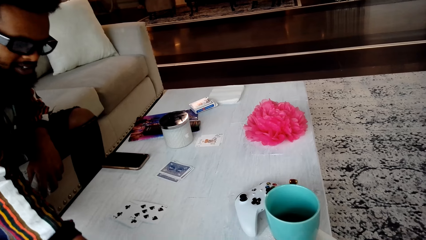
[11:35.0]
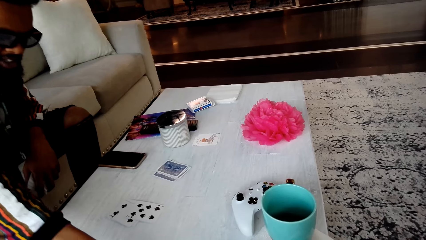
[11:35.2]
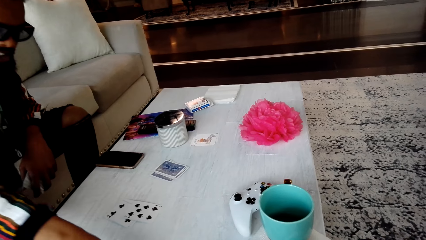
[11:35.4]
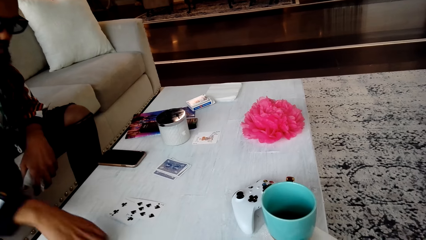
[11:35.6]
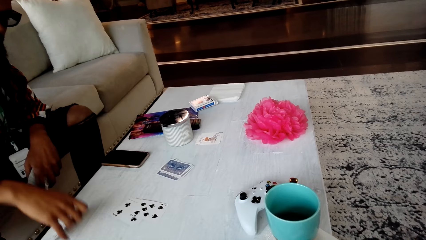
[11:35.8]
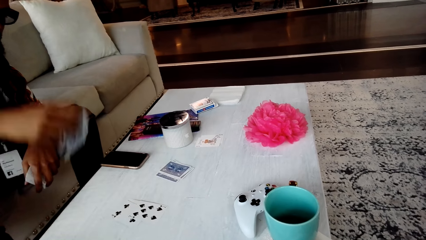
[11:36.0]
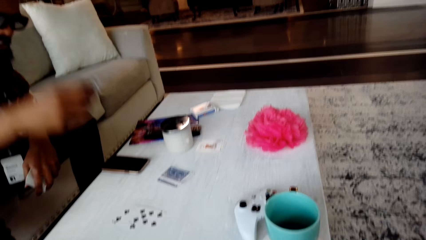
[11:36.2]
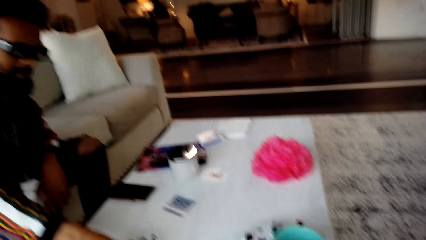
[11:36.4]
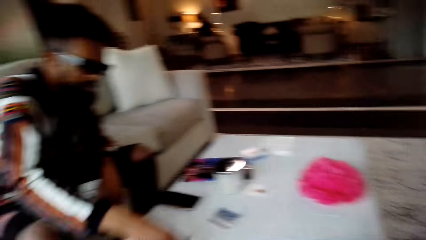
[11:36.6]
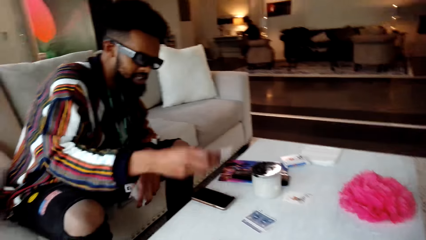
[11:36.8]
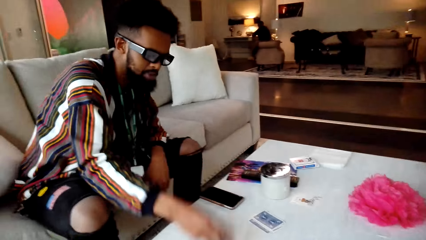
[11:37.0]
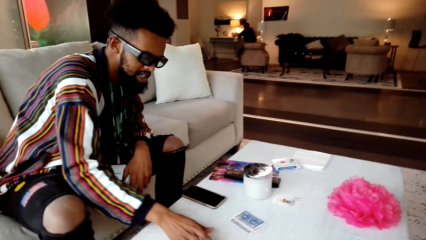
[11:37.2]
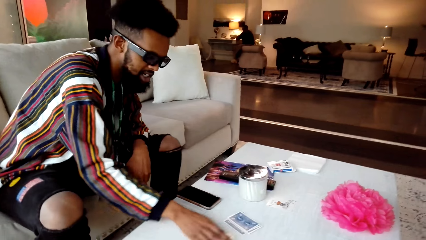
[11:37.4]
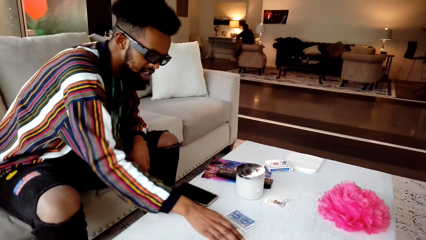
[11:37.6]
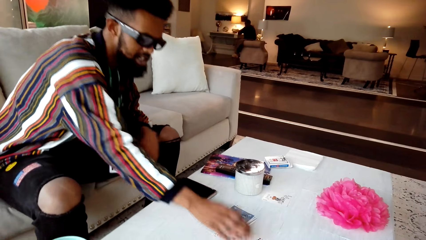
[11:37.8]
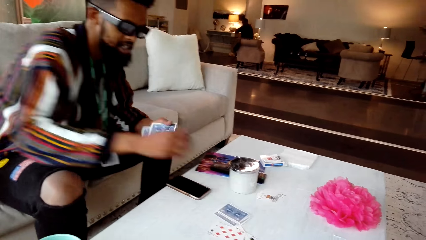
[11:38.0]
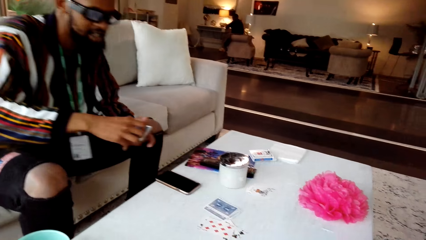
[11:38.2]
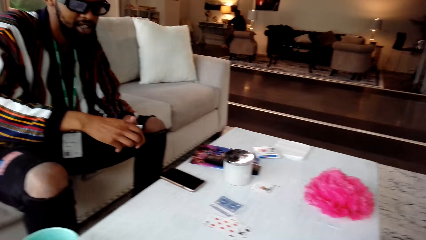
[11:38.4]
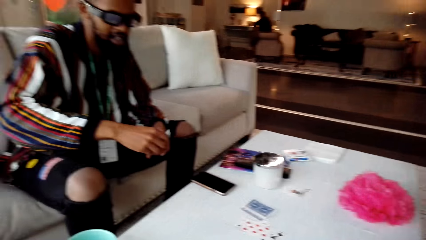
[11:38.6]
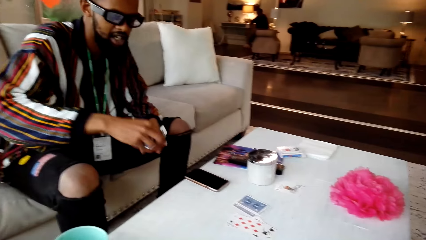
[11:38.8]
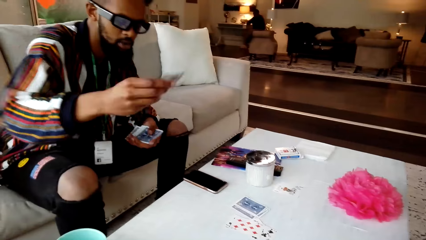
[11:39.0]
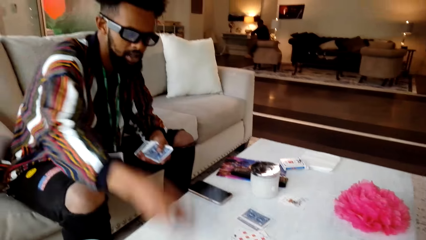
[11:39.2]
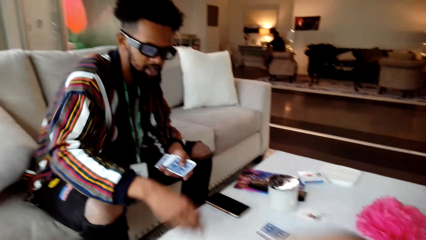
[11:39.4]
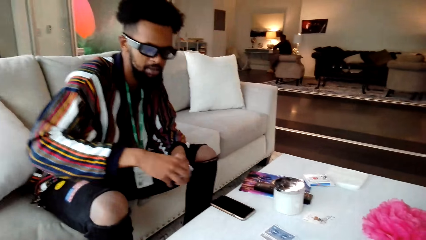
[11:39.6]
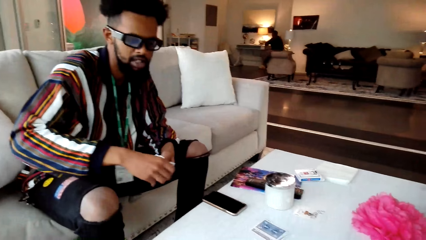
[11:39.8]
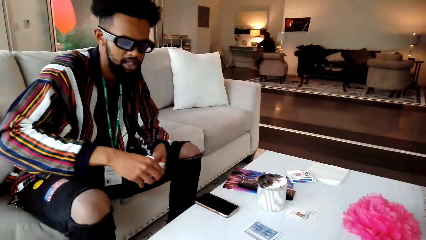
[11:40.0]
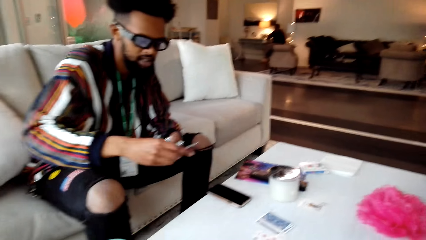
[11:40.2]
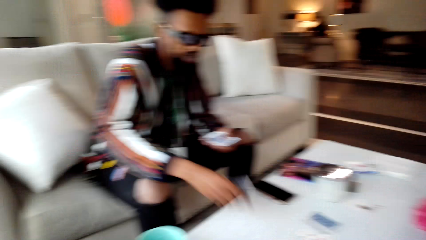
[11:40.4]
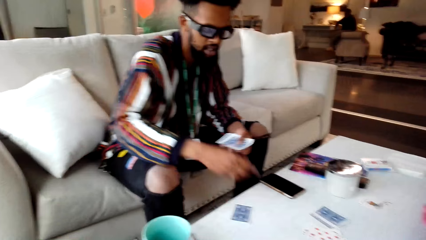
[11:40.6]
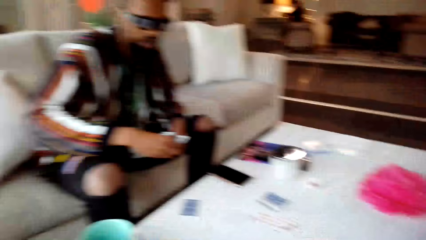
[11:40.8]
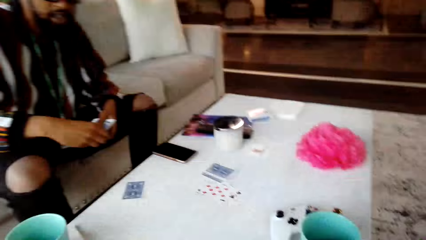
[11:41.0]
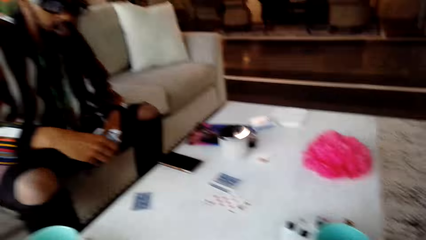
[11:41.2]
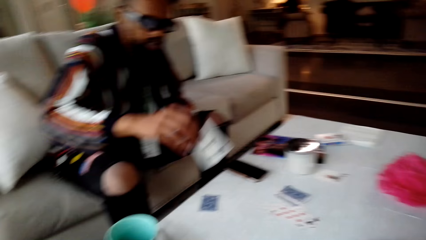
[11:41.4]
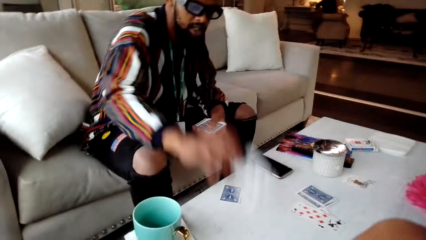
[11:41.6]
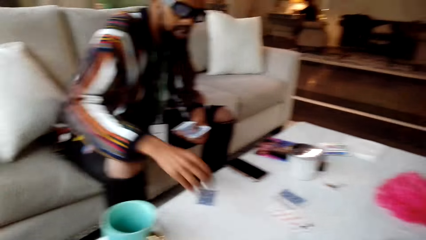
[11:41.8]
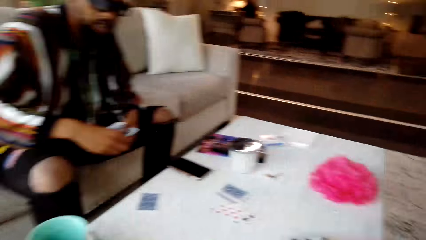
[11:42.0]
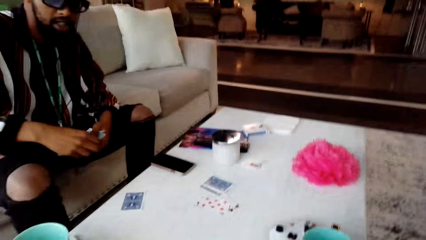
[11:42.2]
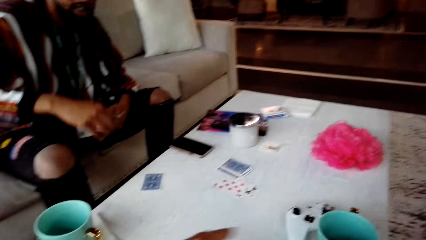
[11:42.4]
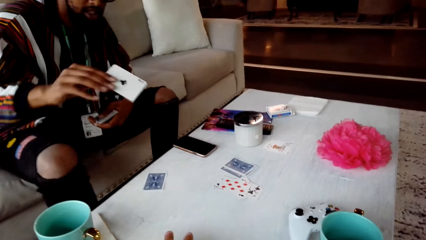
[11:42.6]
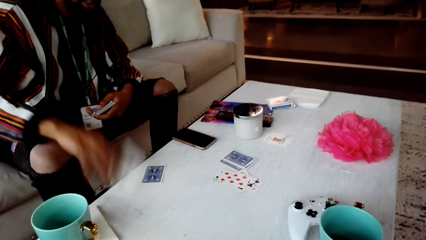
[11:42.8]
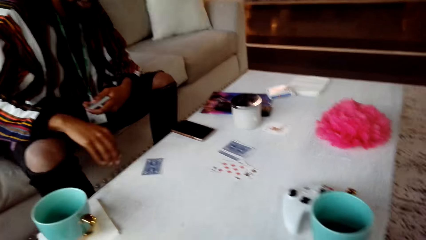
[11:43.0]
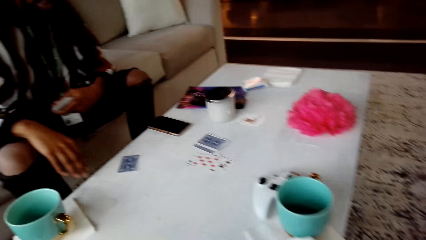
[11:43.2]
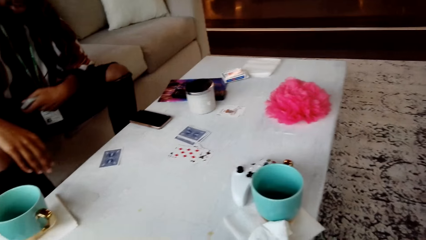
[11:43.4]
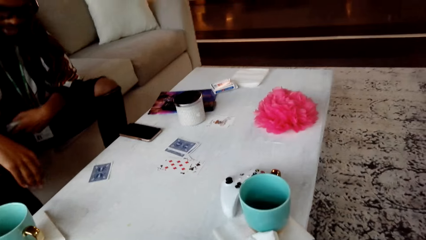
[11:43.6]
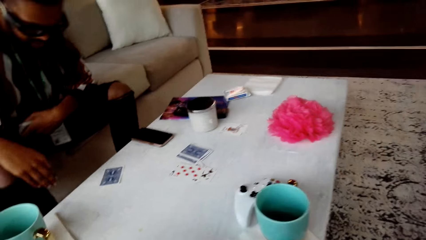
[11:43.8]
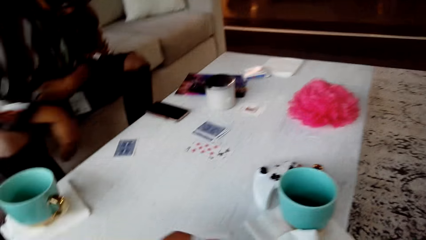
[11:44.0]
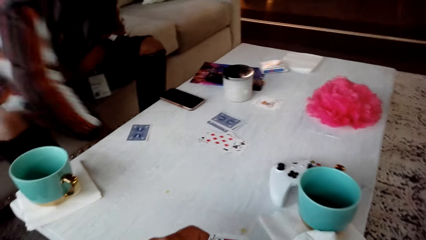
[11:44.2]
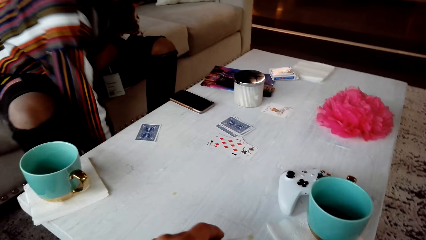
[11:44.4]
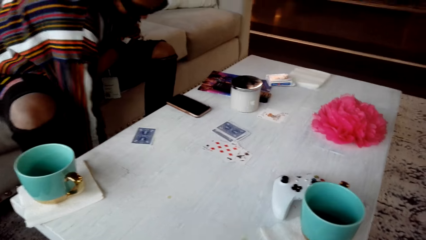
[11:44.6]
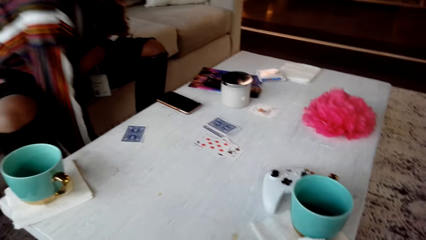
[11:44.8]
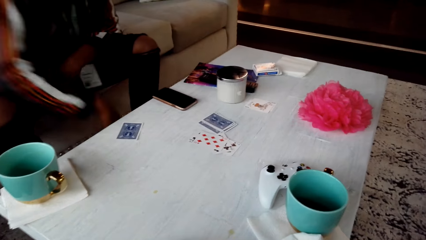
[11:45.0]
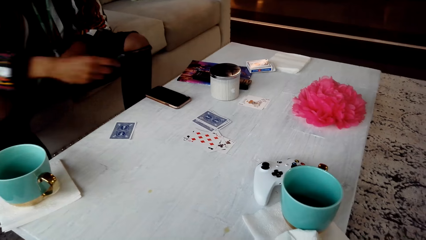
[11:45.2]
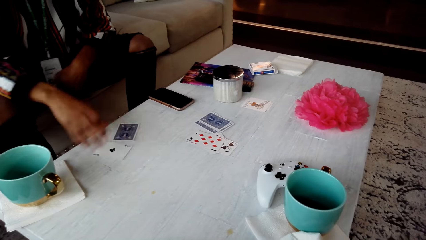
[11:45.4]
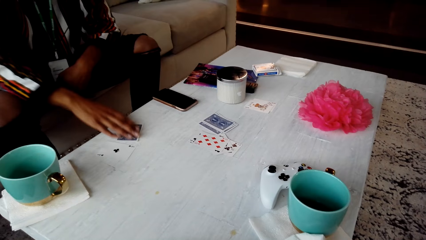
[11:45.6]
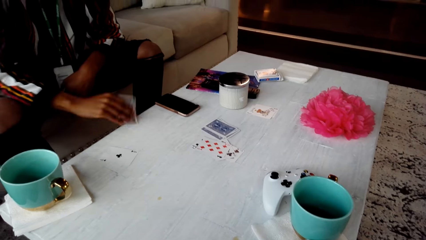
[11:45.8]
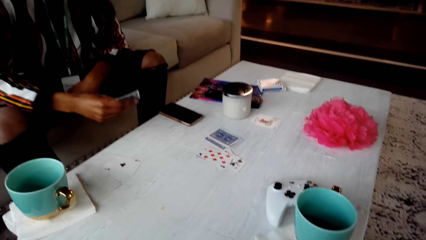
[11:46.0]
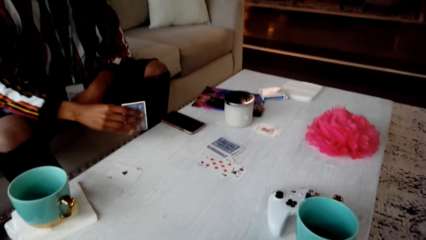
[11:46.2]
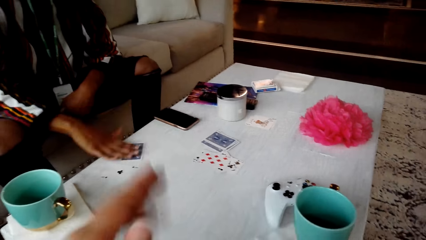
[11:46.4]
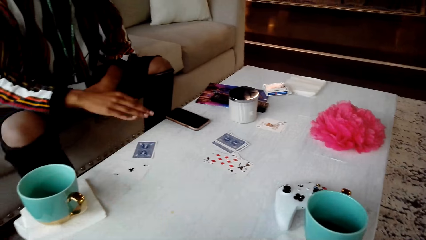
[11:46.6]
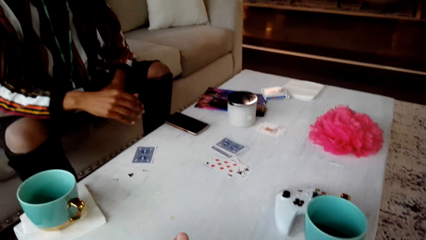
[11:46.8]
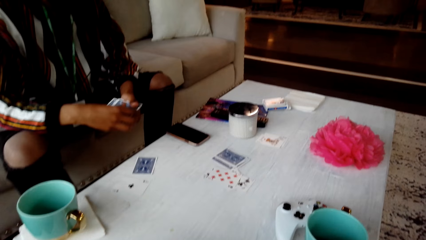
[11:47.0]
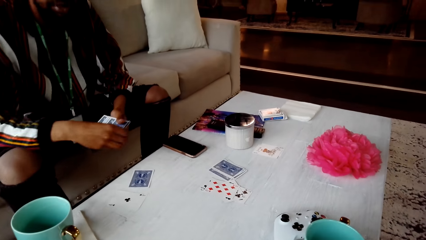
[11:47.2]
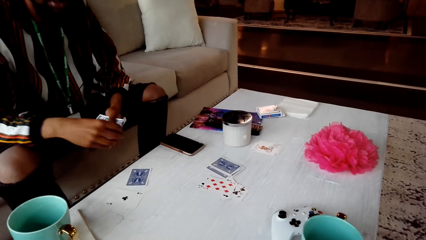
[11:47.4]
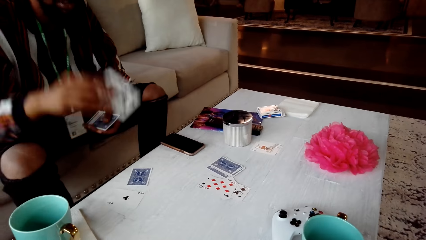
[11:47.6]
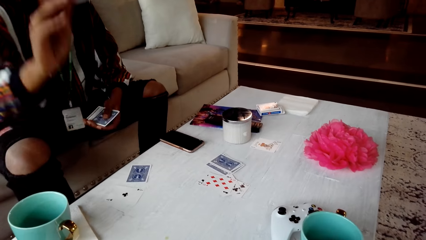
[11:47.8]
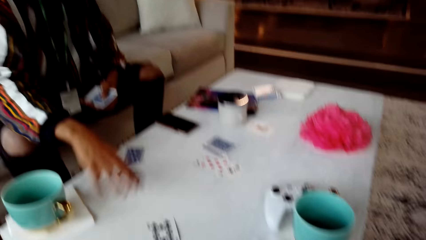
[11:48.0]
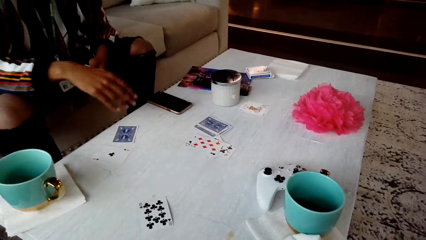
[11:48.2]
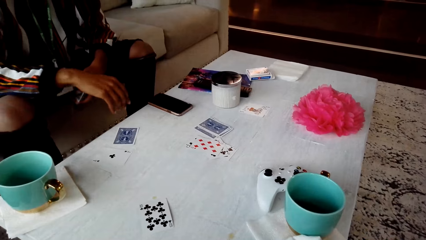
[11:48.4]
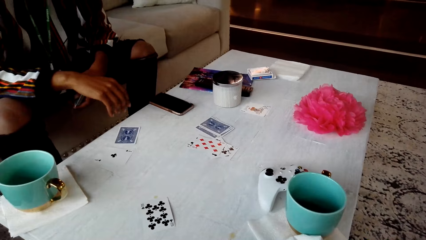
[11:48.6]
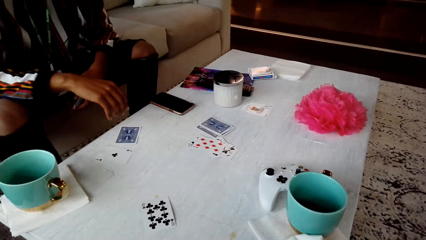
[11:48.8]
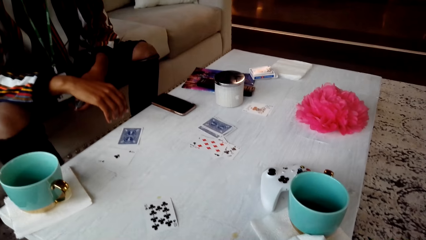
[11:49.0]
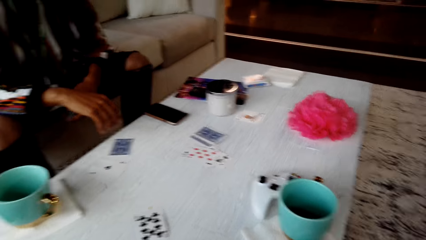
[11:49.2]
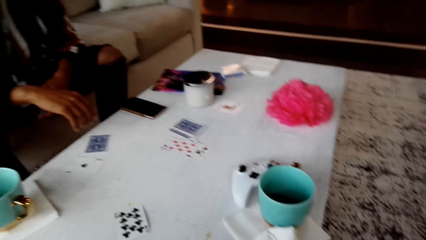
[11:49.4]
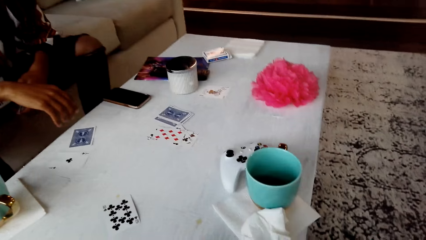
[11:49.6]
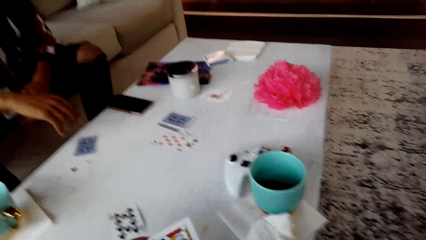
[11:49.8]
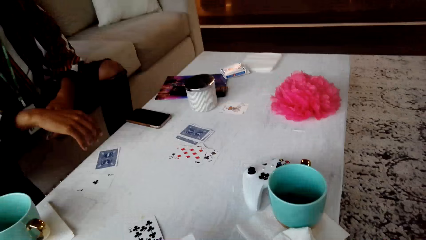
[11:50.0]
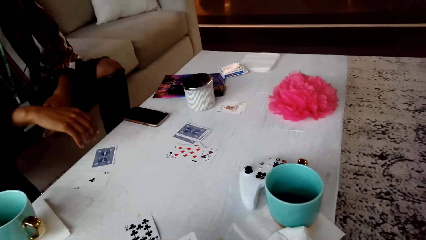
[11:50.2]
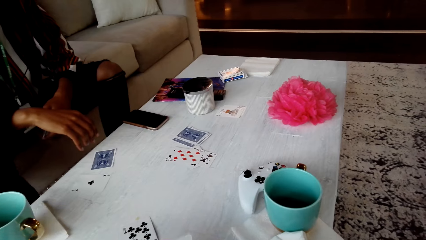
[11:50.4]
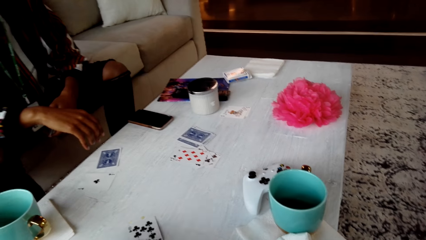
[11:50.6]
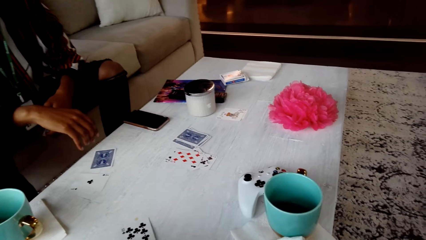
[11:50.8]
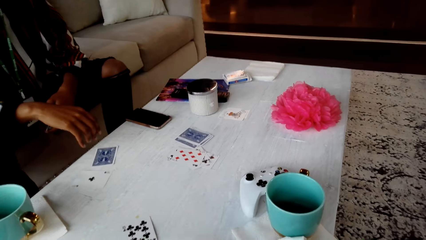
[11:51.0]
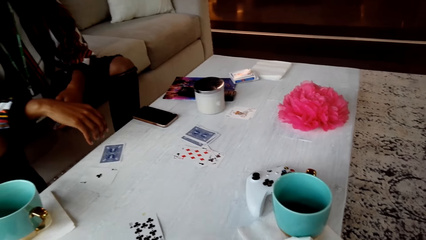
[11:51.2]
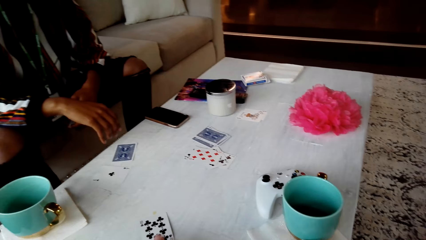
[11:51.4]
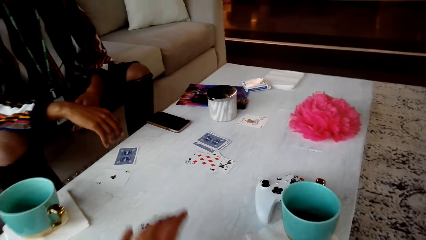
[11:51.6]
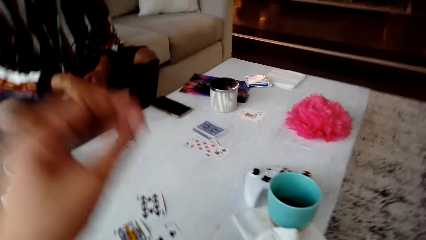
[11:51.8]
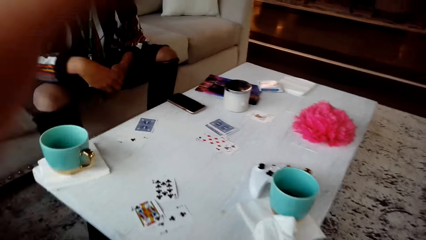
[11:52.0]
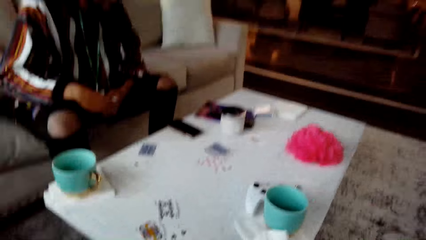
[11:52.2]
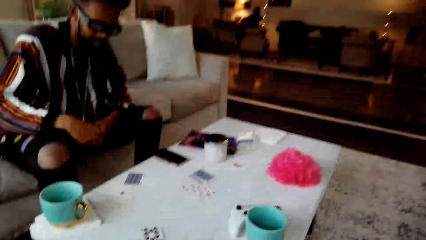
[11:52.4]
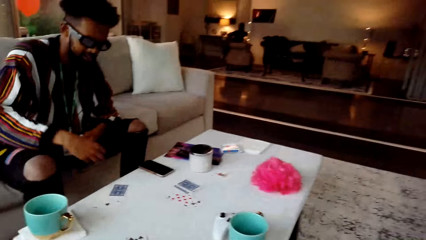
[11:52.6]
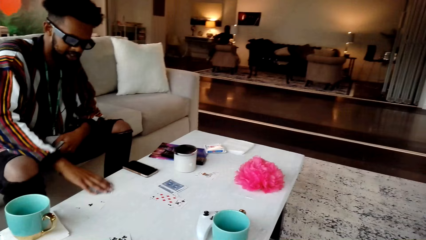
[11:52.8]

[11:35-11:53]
A man places a card from the table. The man drops the card, picks the card and drops it on the table. The camera wearer converses with the man. The man places a card on the table. The camera wearer converses with the man.
